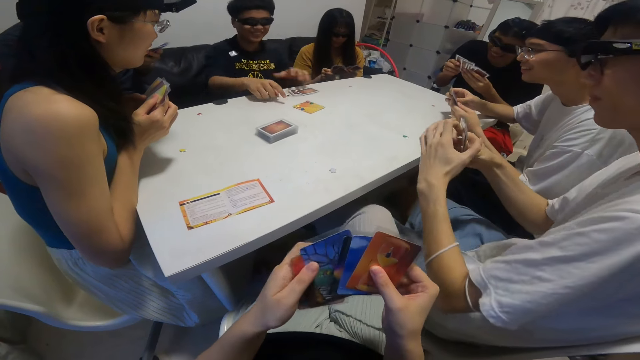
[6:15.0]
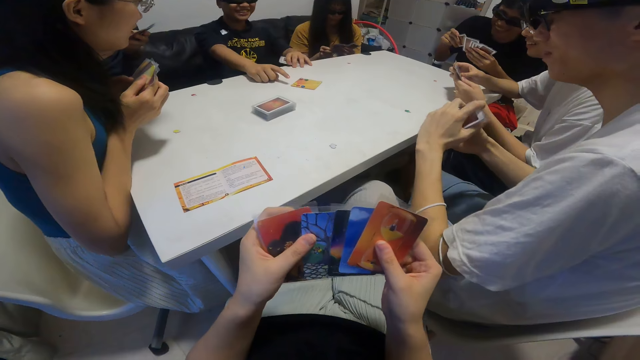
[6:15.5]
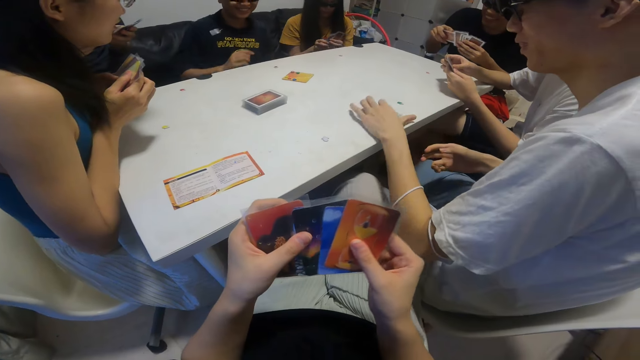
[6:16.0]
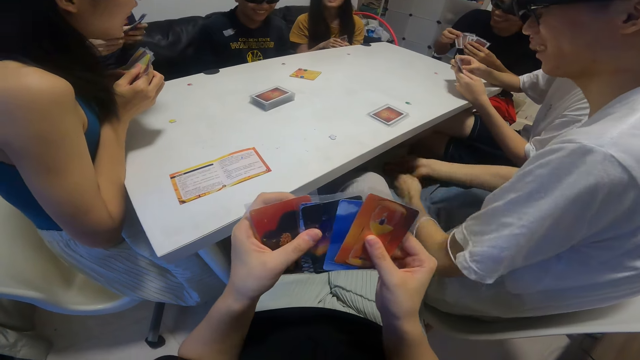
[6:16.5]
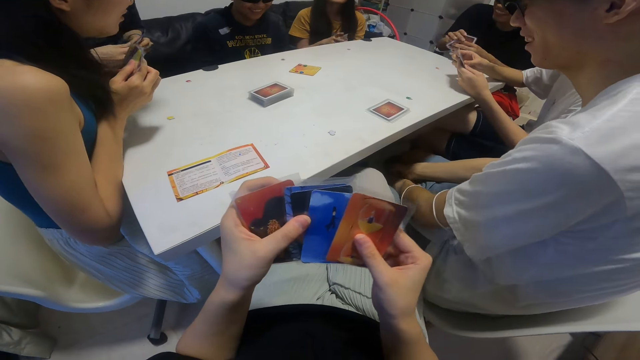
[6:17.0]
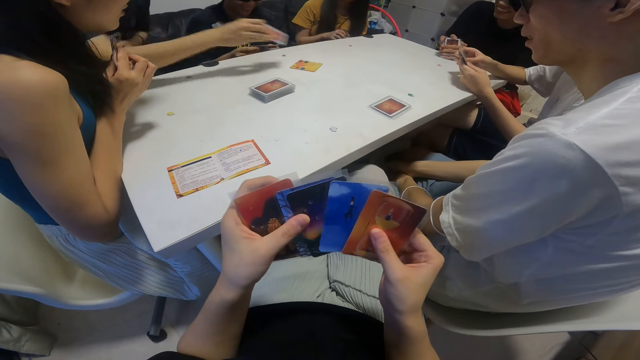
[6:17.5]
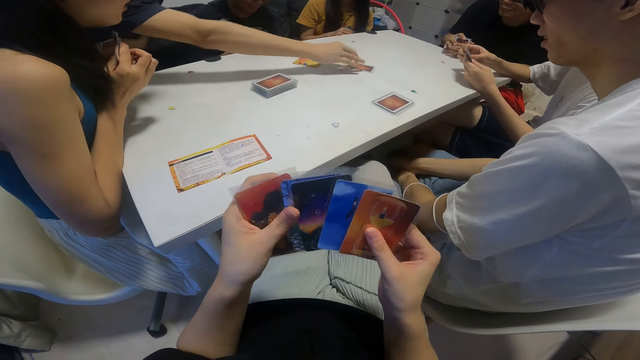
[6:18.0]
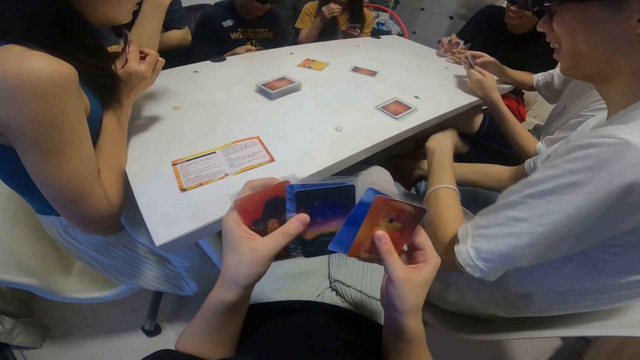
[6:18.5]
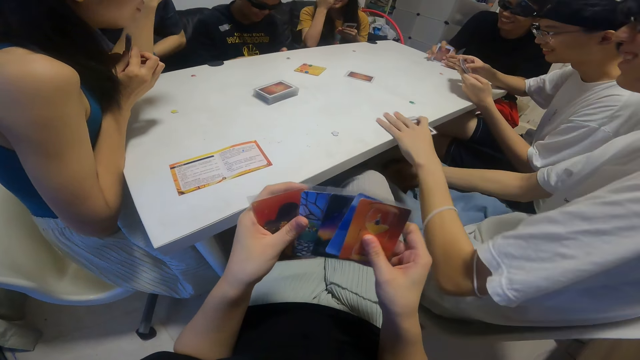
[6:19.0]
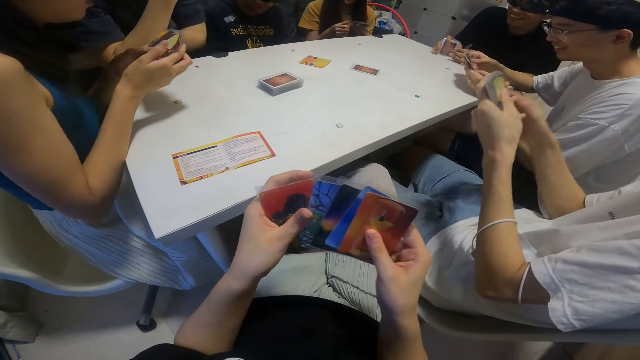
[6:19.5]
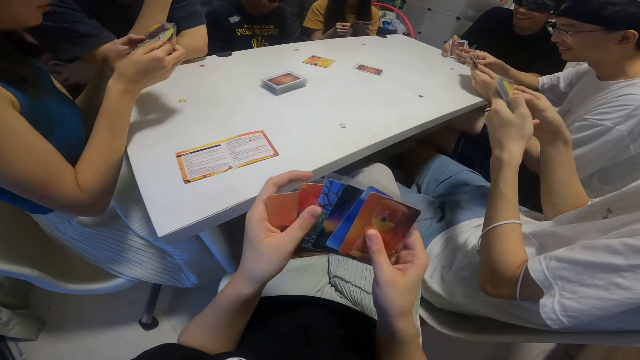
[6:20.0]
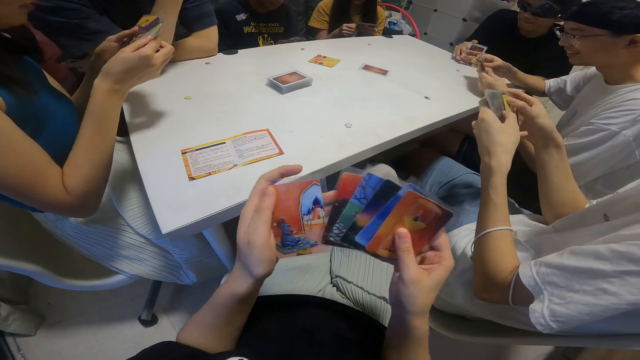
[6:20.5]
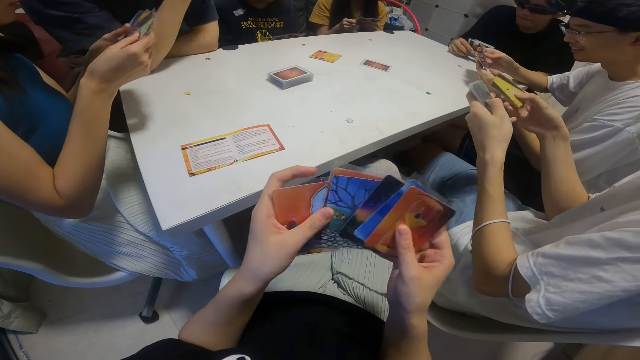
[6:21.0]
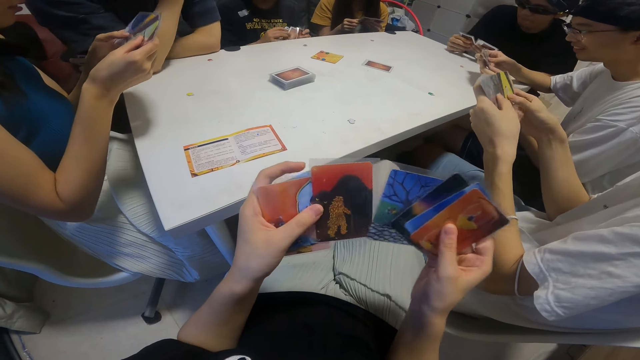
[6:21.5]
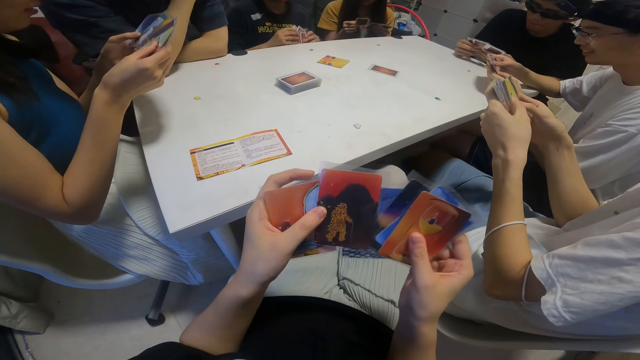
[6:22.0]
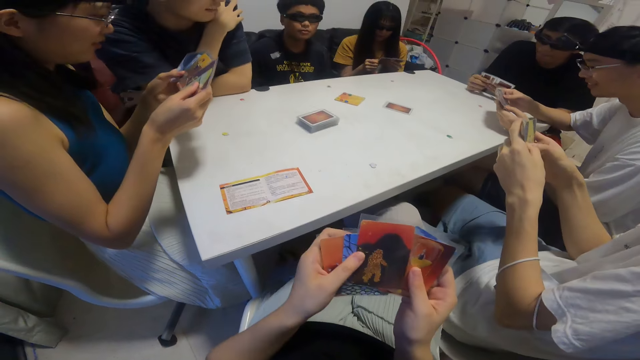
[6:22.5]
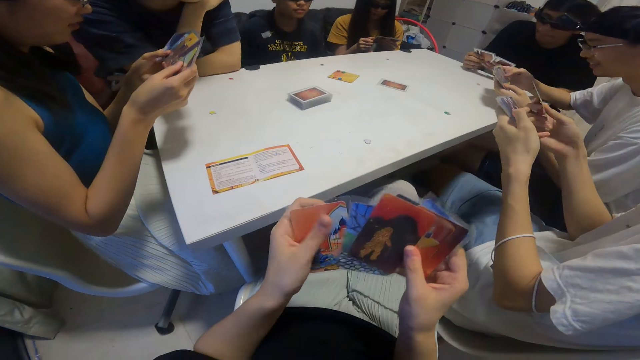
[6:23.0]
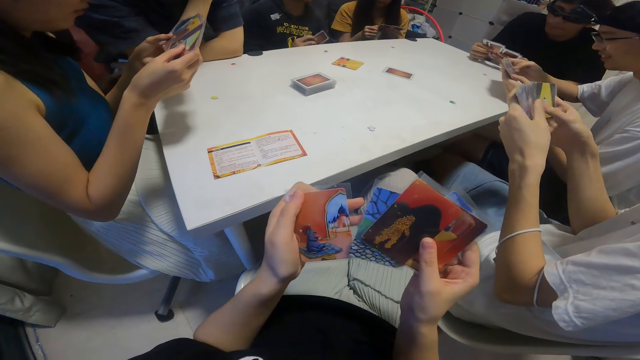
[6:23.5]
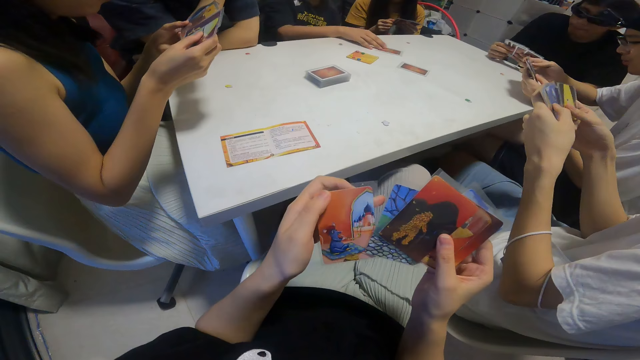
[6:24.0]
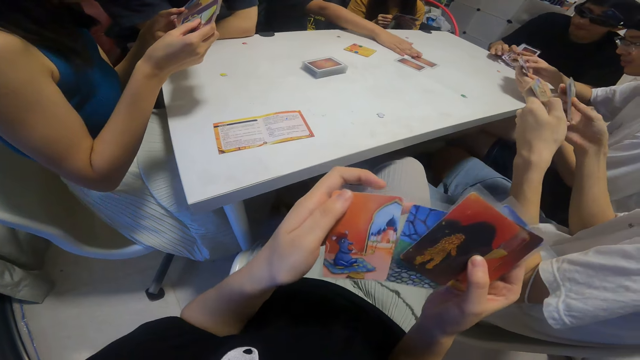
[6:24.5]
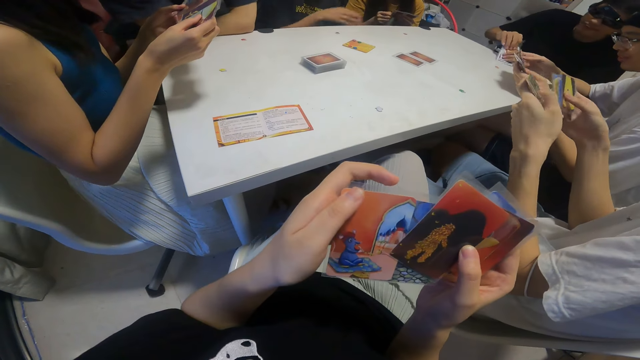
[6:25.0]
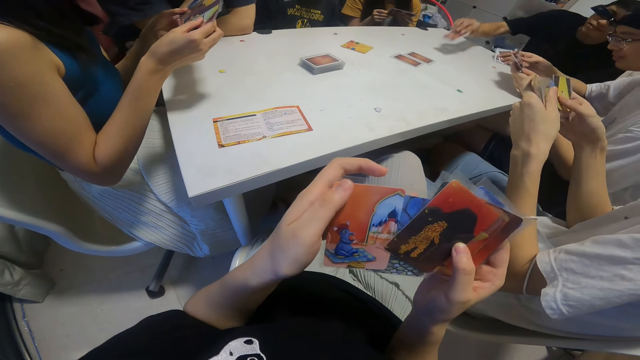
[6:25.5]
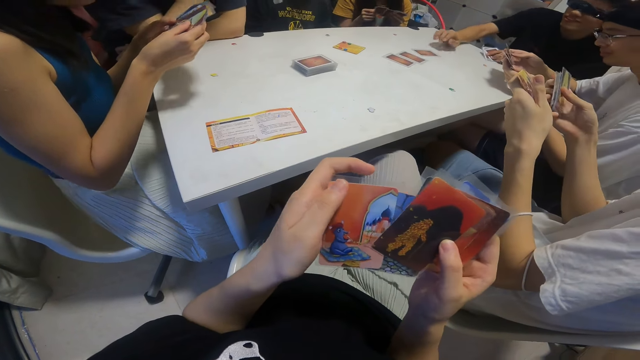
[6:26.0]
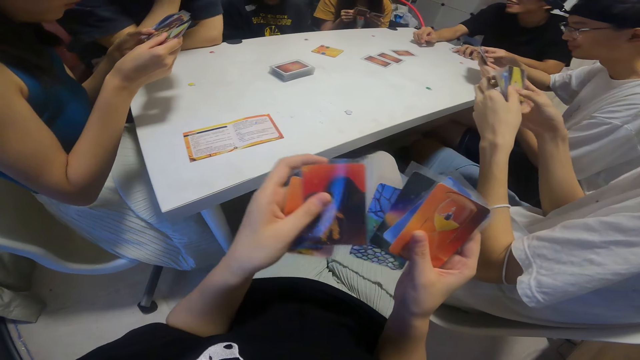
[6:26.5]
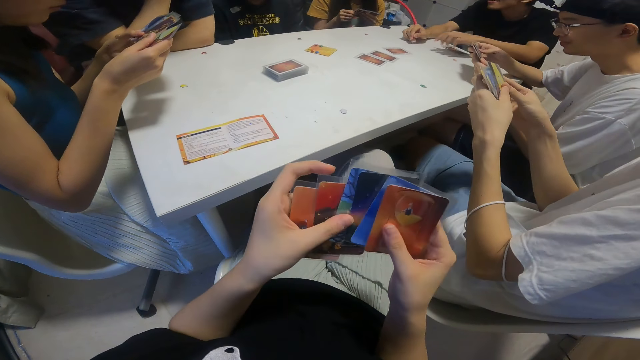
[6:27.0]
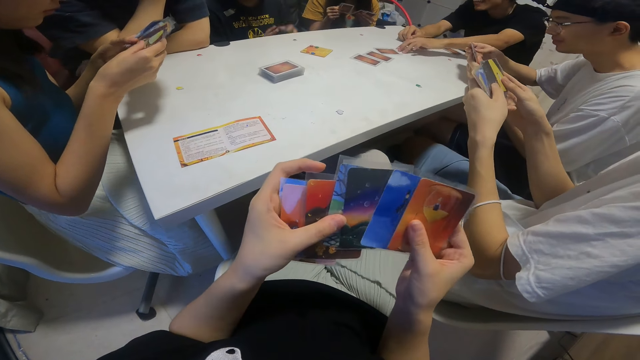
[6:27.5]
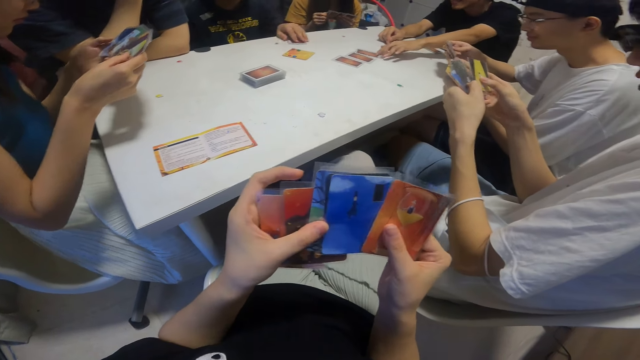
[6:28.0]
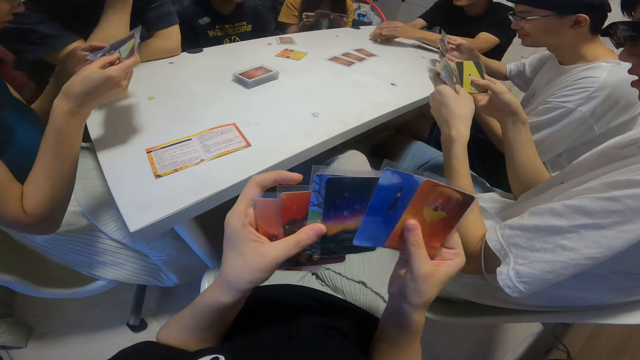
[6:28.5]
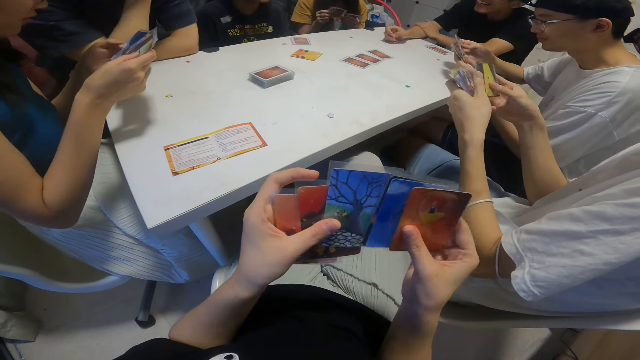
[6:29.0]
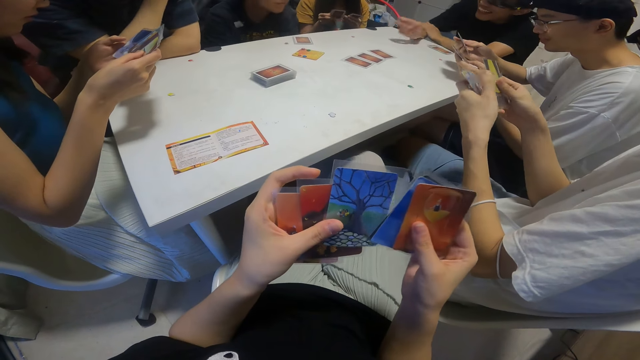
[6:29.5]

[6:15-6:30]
The man drops some cards on the table with his left hand. The camera wearer shuffles her cards. Another man plays another card on the table with his right hand. Another man picks some cards from the table with his left hand. The camera wearer shuffles the cards in both hands. A person places a card on the table. Another man plays another card on the table with his left hand. The camera wearer shuffles her cards.

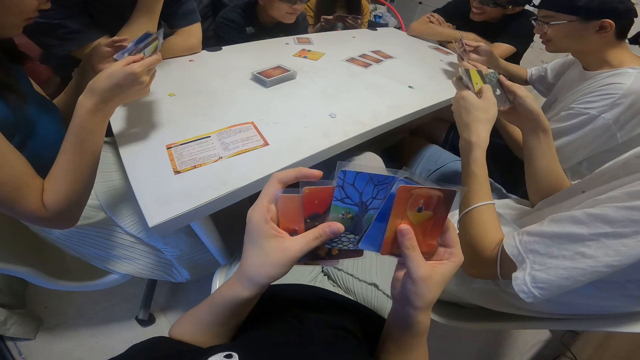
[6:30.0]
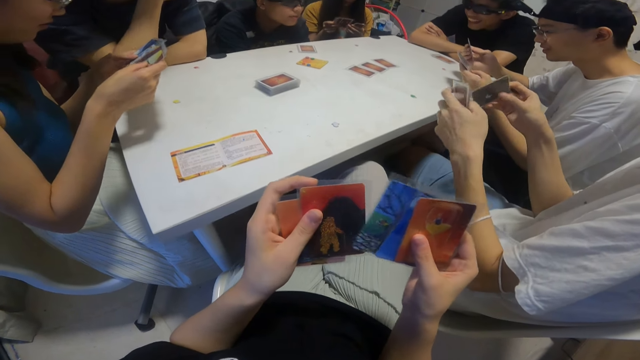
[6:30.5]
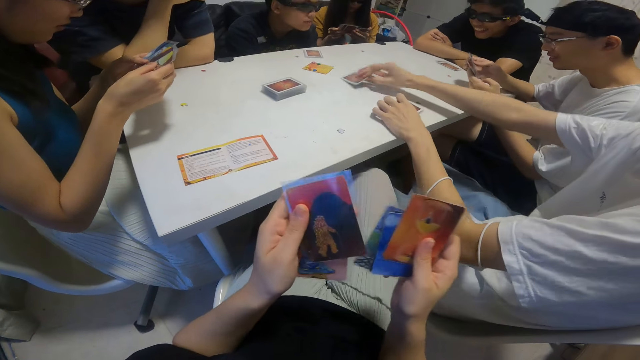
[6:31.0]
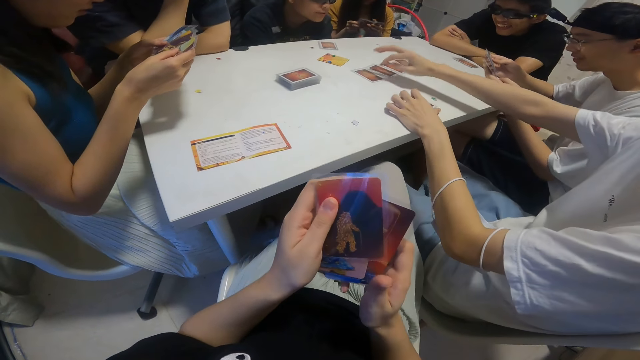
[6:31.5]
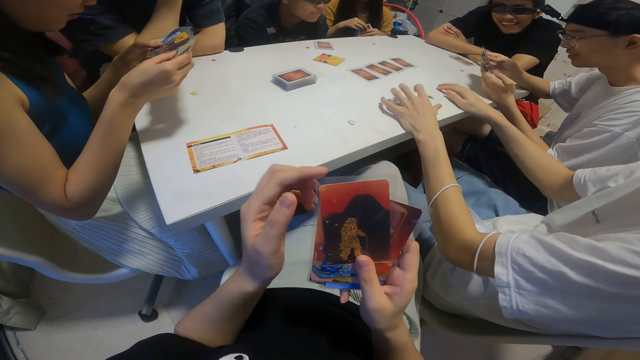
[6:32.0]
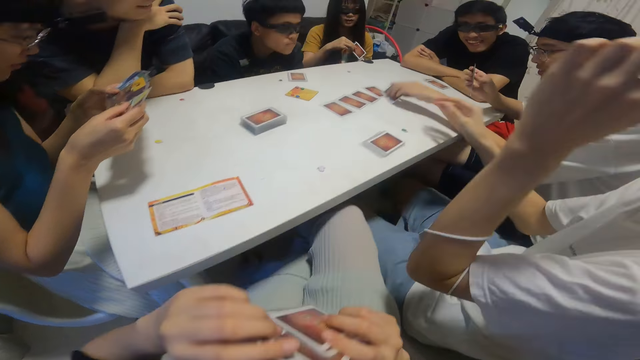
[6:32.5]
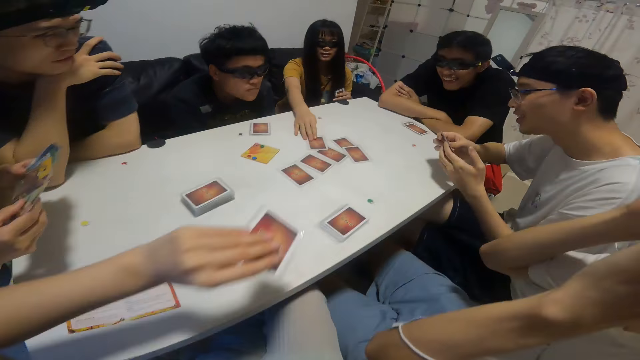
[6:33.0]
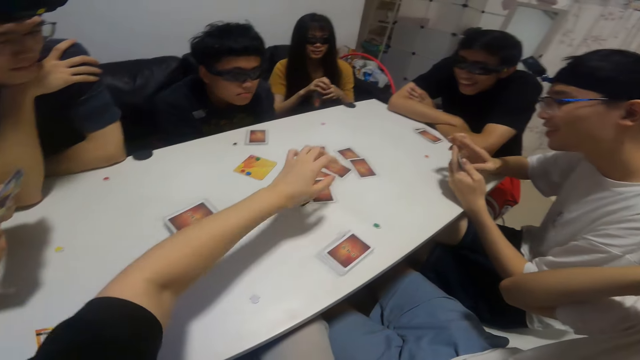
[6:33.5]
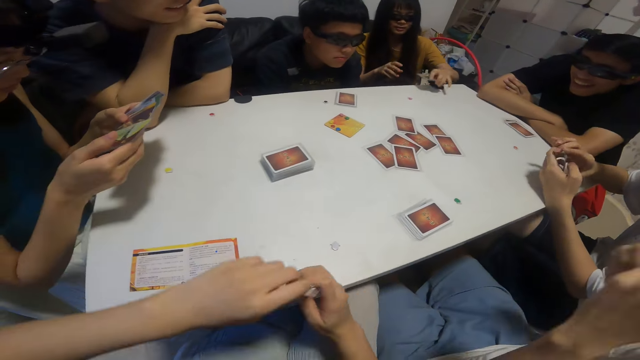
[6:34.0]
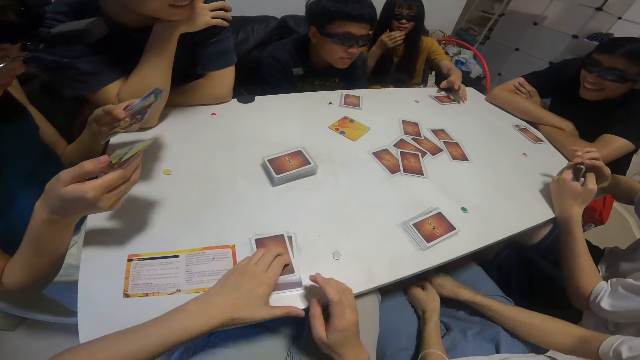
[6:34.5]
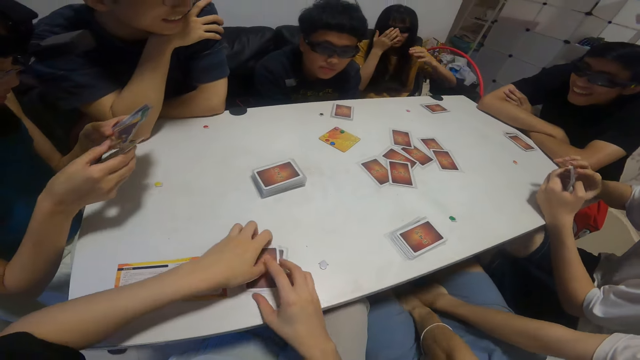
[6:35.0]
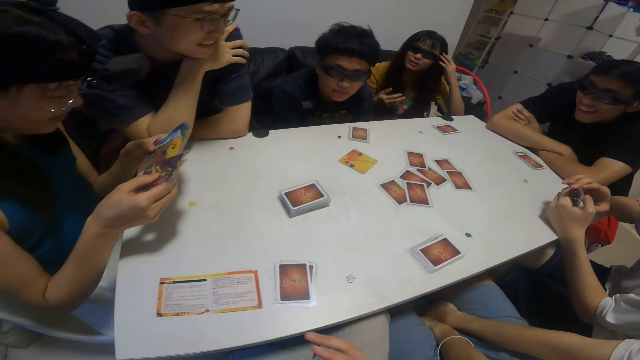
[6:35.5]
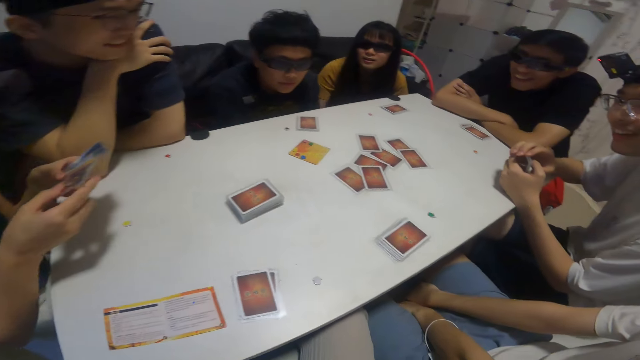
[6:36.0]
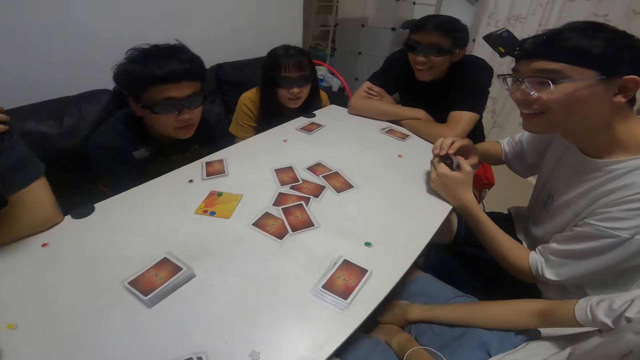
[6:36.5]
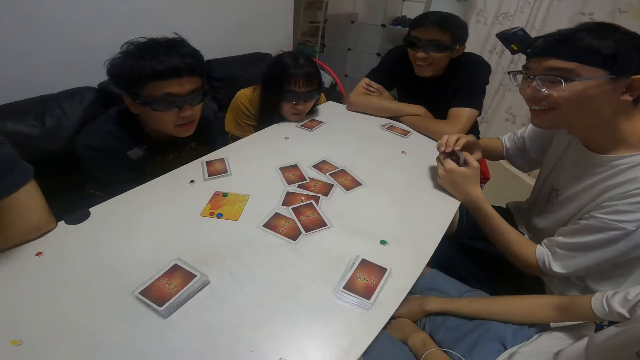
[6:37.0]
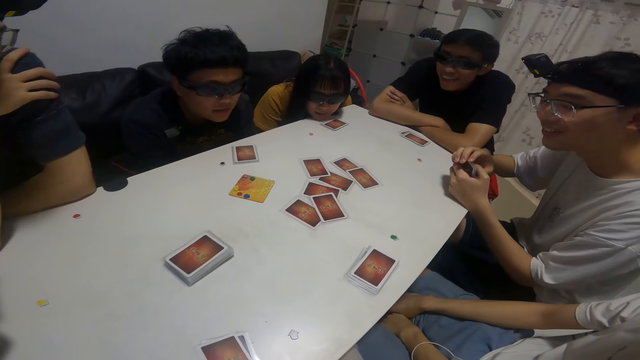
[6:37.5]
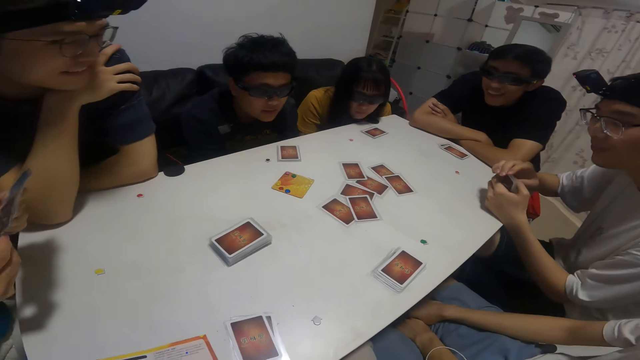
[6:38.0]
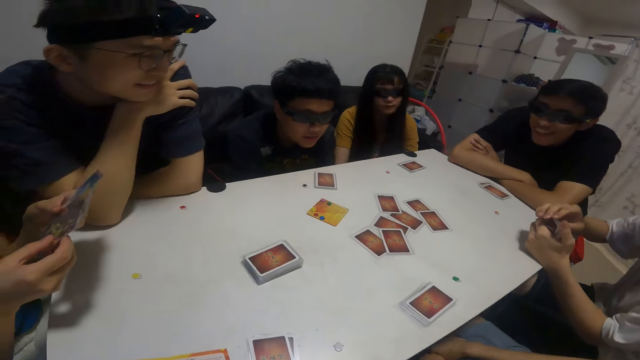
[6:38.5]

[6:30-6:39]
The man plays another card on the table with his left hand. The lady plays another card on the table with her left hand. The man adjusts goggles on his face with both hands. The camera wearer plays another card on the table with his left hand. He looks around.
